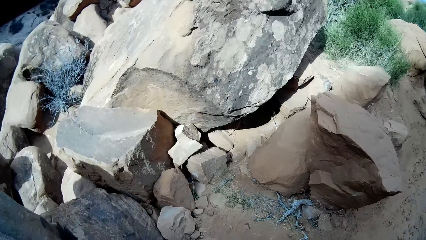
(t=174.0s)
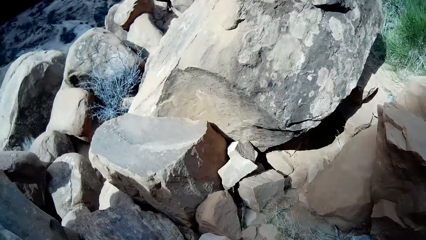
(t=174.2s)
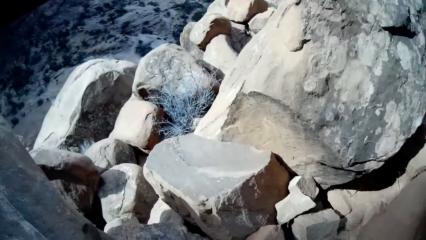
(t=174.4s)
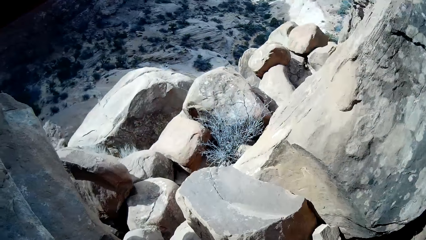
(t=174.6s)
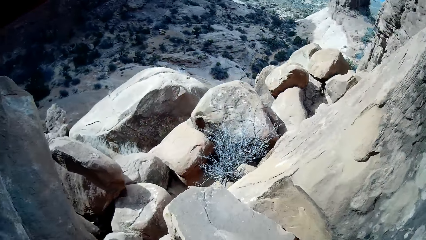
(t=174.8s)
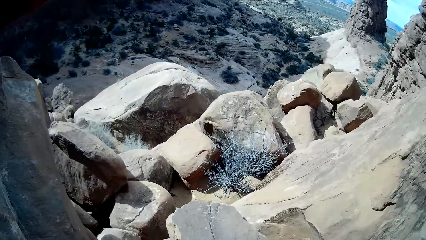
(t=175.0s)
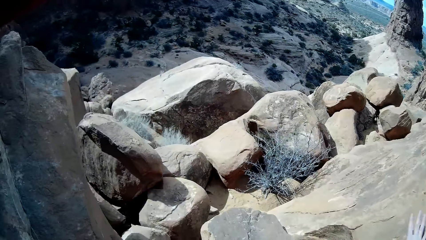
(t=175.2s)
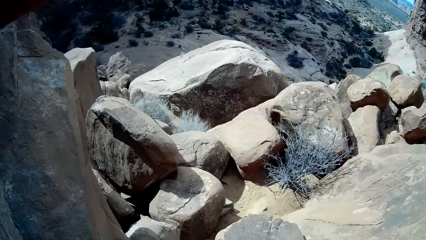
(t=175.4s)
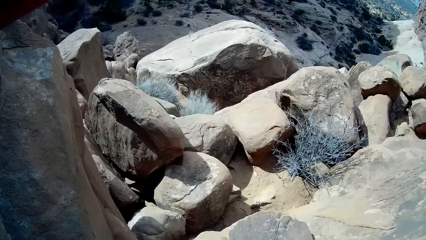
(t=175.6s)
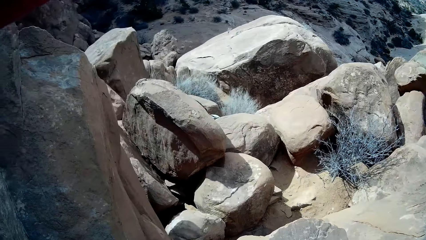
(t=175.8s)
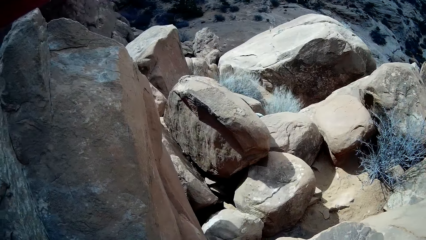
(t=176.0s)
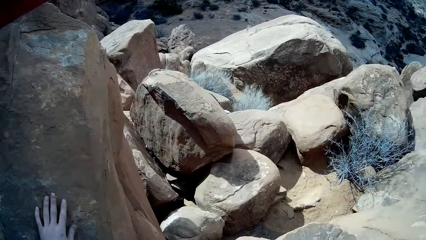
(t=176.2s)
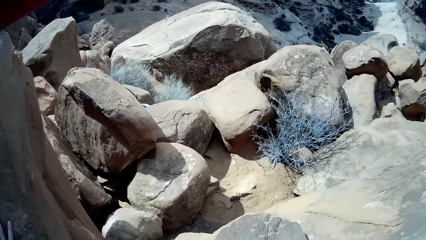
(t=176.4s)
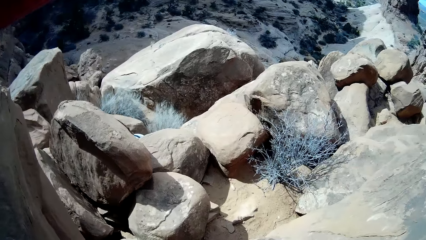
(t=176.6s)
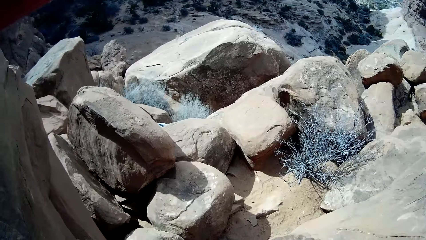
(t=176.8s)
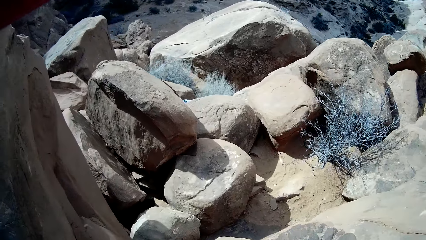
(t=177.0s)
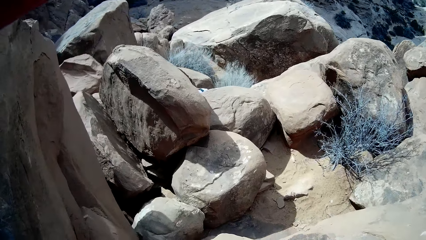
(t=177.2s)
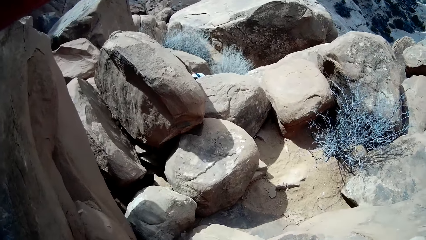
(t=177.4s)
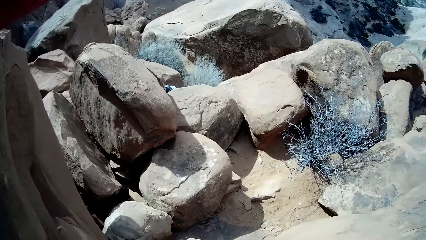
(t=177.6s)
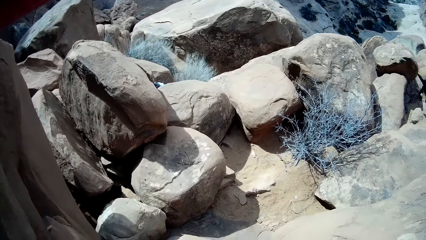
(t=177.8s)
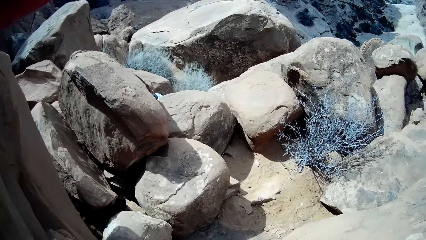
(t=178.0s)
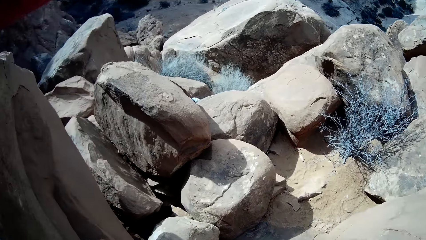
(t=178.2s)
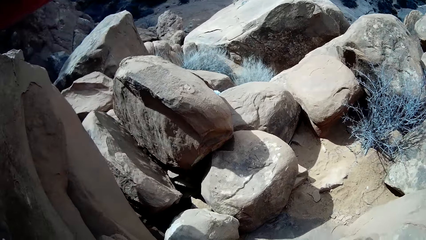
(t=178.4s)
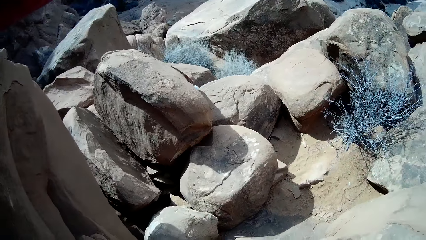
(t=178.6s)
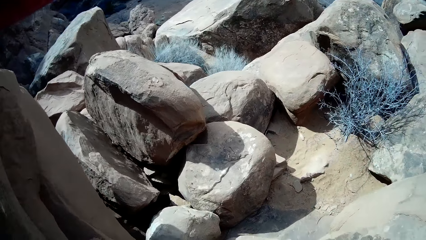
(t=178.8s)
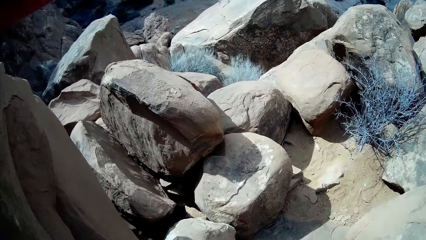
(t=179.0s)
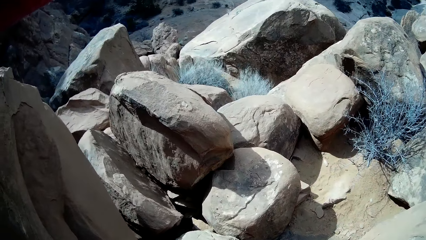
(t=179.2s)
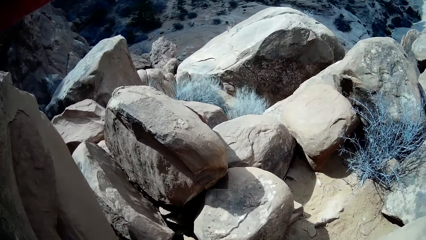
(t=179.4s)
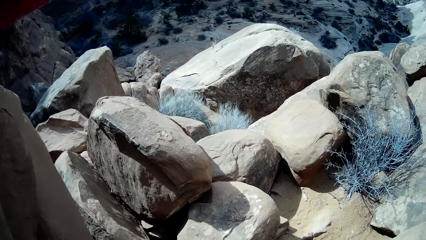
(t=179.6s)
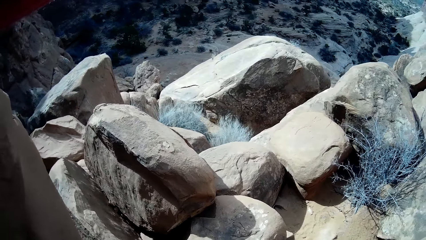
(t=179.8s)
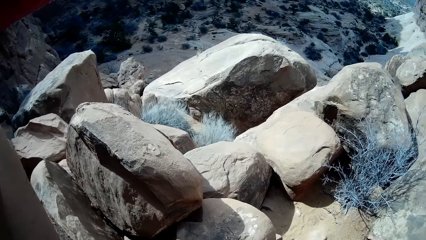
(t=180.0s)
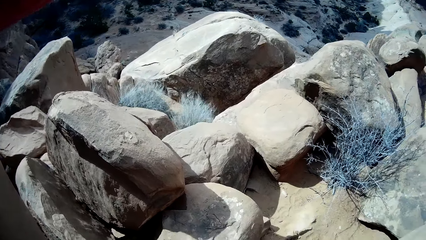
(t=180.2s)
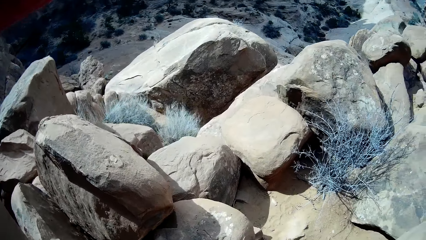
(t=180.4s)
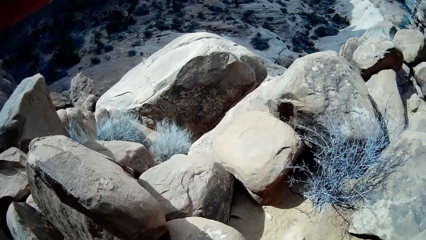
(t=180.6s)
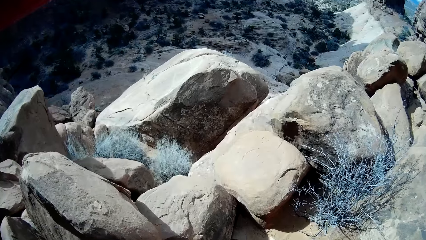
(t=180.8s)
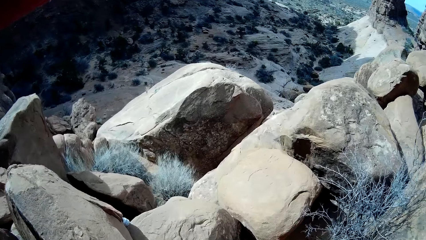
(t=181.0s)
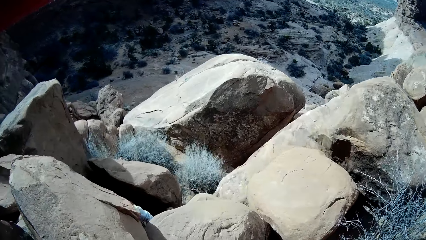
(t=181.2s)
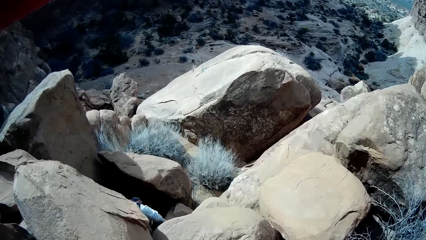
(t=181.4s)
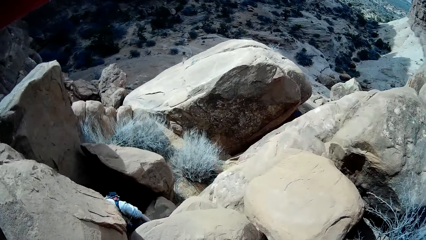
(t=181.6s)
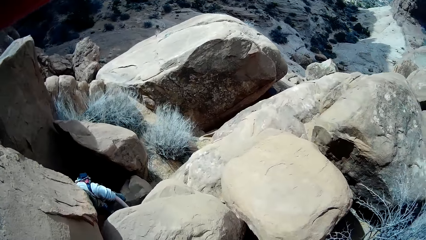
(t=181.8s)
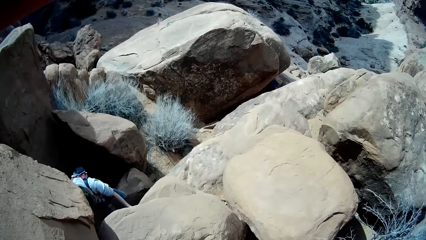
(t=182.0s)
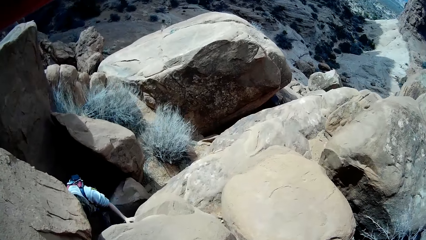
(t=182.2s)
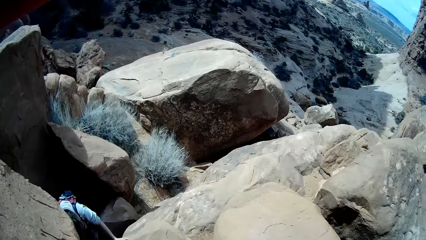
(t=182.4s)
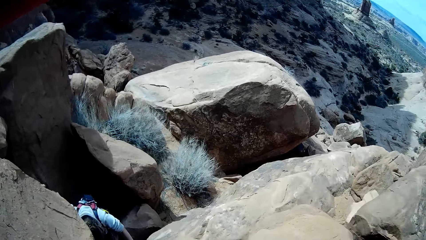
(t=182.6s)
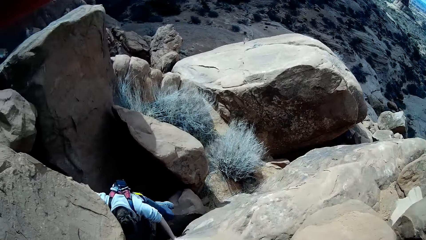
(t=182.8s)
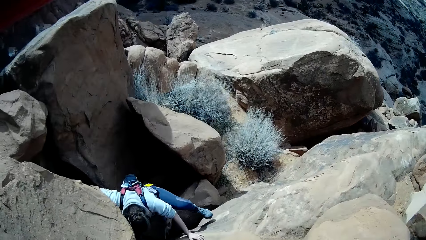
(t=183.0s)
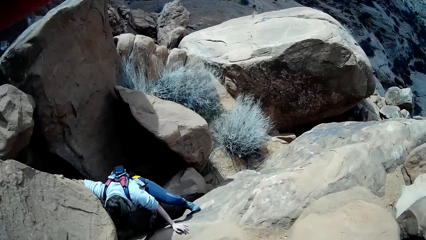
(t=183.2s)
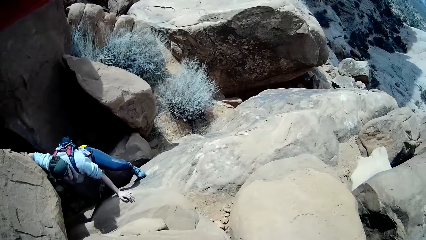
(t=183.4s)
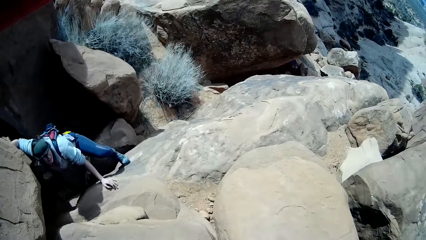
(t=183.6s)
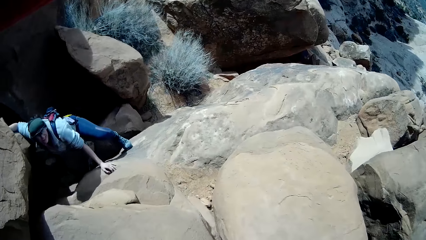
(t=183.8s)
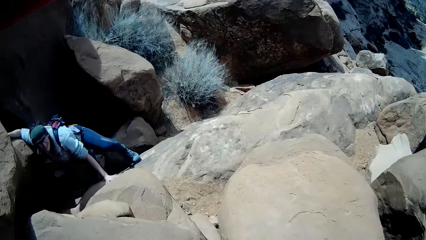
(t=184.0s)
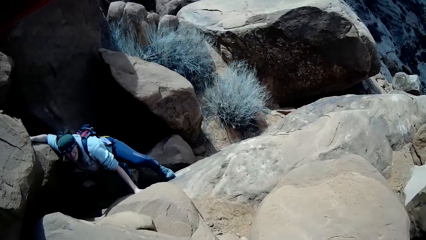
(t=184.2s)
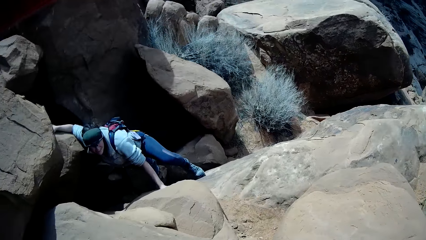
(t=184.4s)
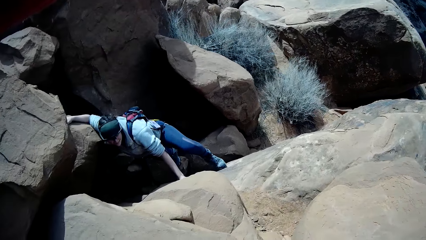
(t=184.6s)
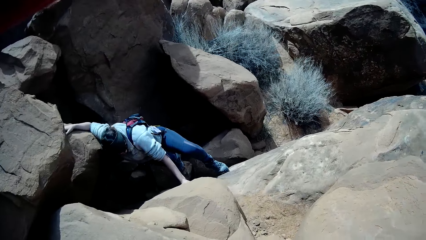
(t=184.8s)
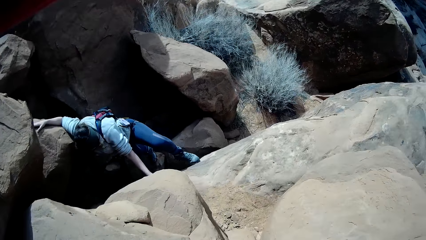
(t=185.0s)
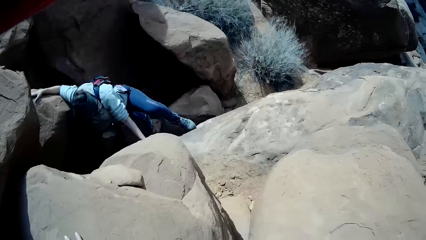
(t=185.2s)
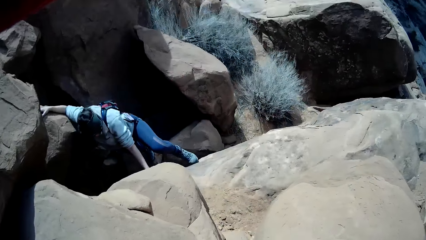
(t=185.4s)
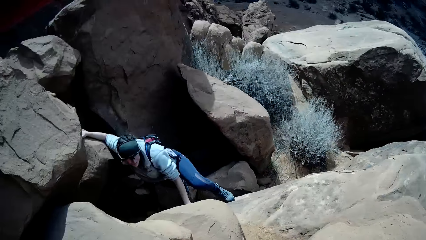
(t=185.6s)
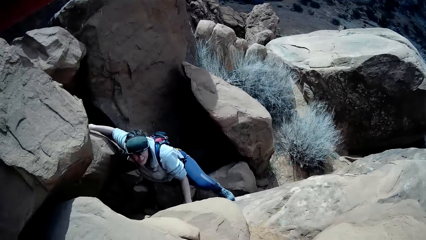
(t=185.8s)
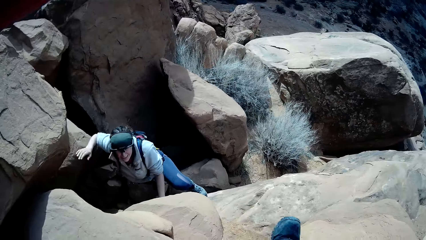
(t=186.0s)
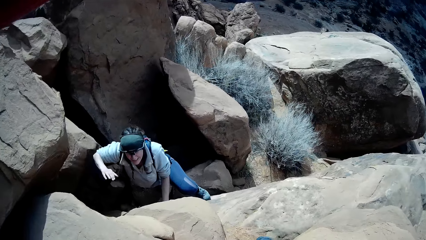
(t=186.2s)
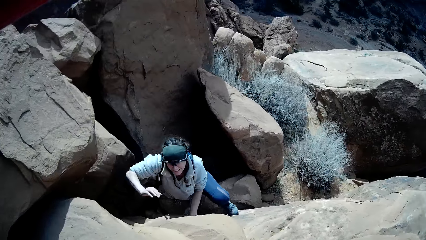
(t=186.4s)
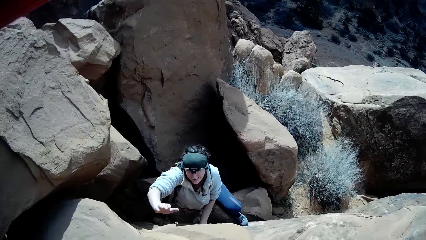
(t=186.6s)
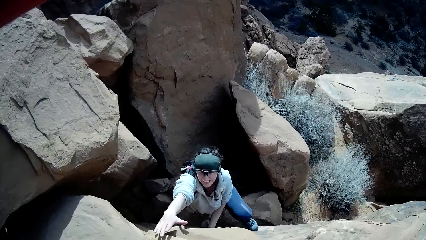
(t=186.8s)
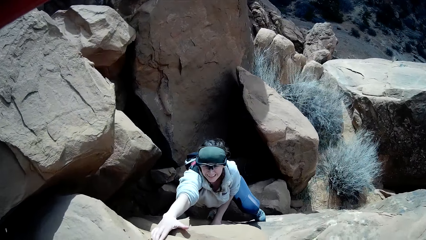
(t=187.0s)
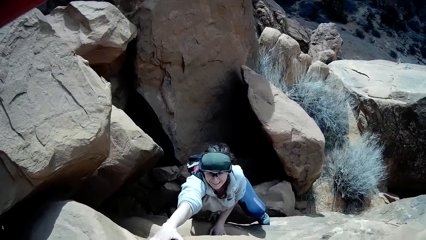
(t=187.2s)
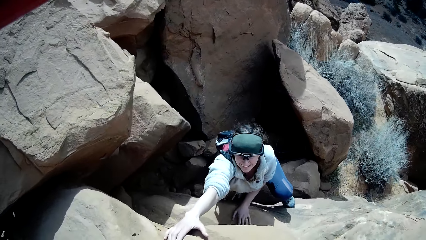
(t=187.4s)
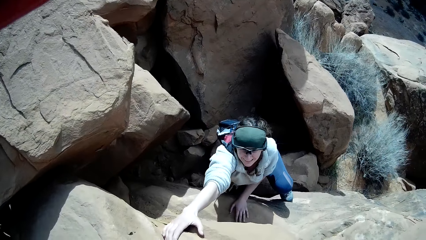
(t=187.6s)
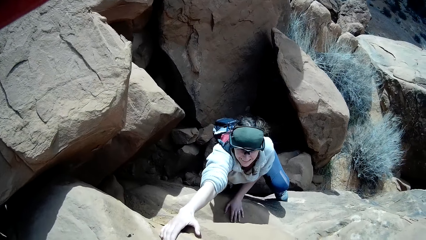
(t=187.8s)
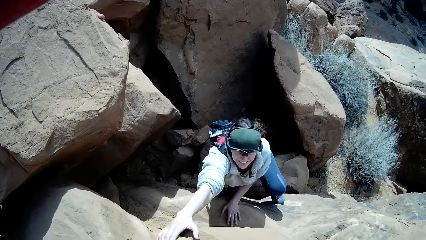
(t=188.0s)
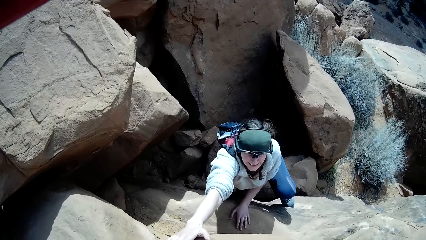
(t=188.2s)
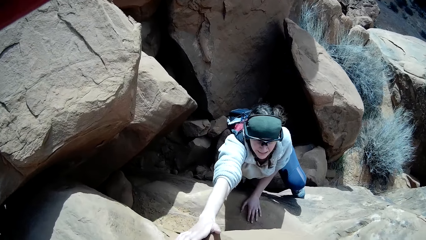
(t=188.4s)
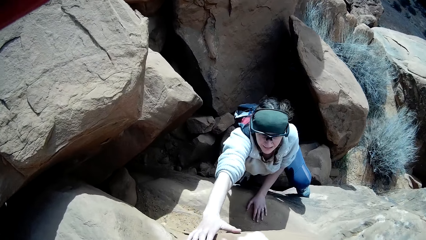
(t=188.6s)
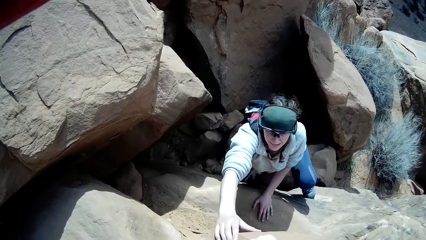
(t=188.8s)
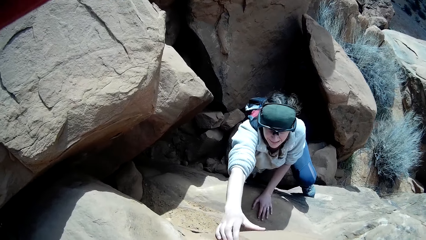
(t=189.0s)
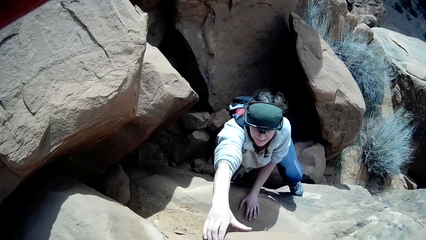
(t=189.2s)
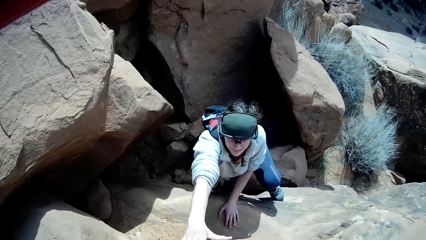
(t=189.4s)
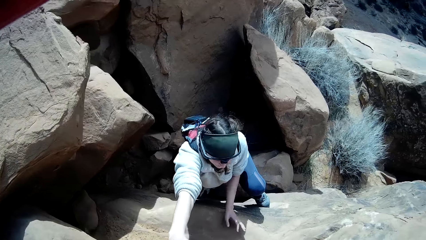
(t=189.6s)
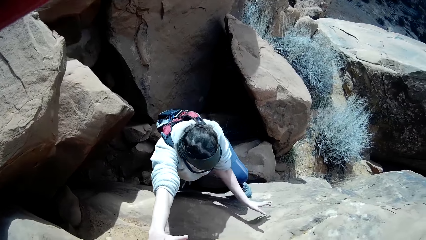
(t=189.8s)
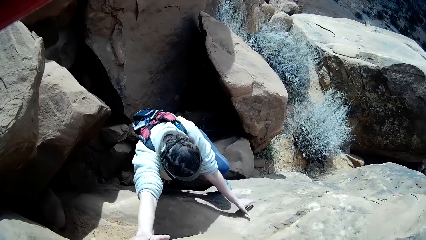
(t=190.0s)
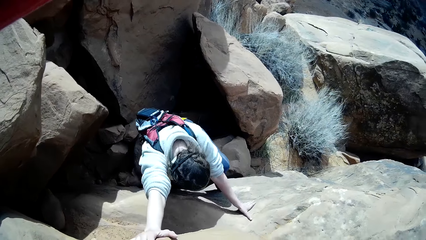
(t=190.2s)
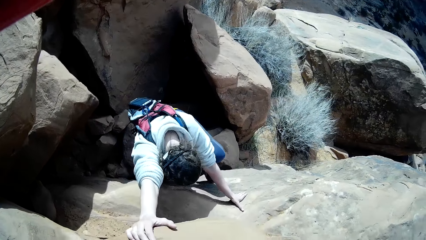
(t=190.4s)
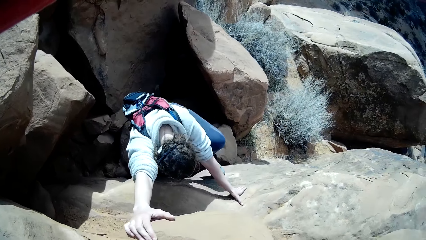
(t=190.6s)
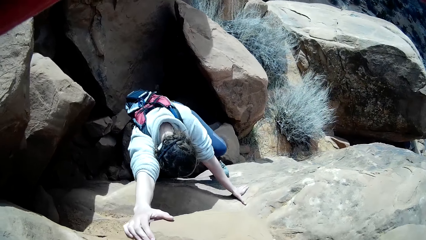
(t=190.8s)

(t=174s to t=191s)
A person climbs the rocky mountain.
